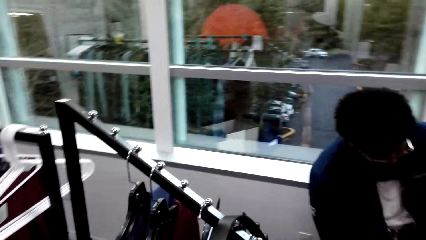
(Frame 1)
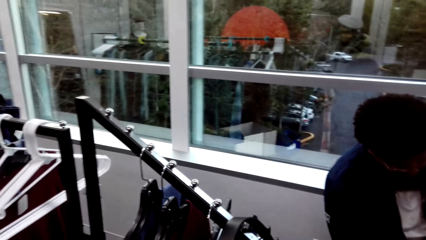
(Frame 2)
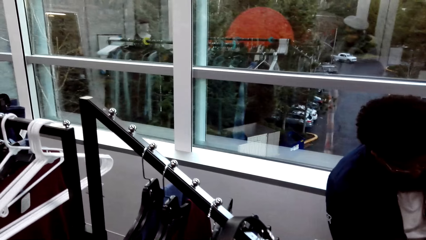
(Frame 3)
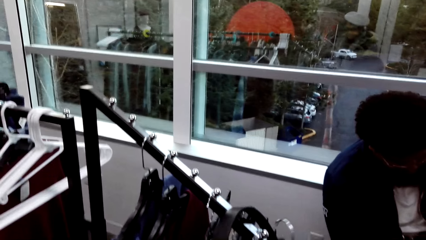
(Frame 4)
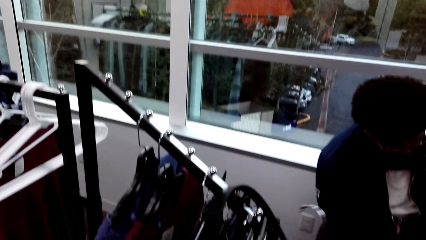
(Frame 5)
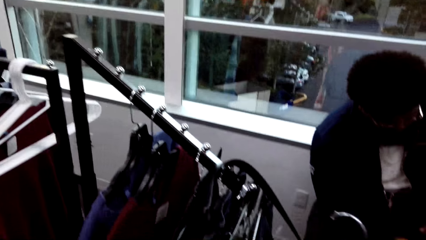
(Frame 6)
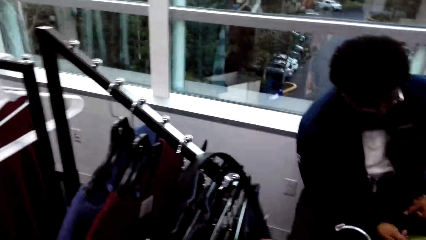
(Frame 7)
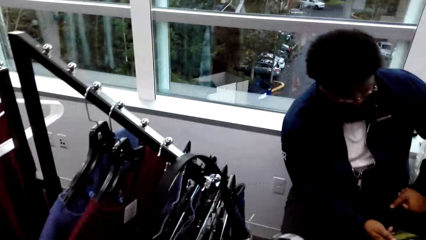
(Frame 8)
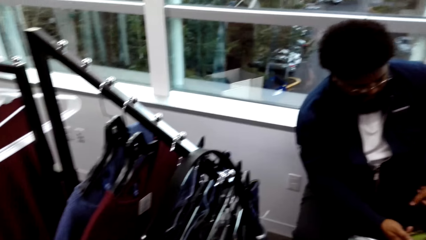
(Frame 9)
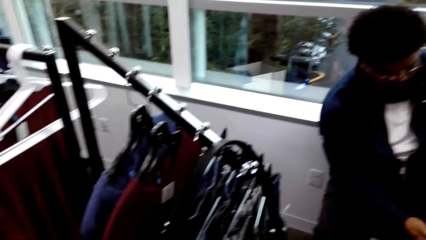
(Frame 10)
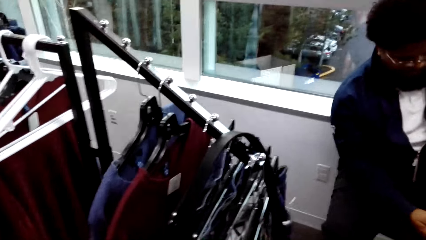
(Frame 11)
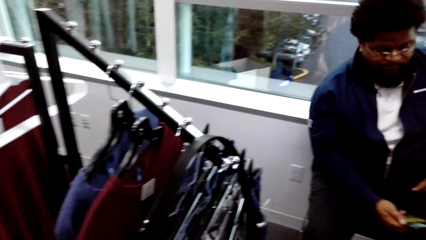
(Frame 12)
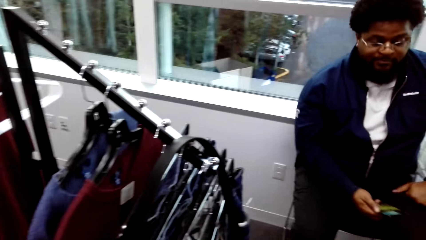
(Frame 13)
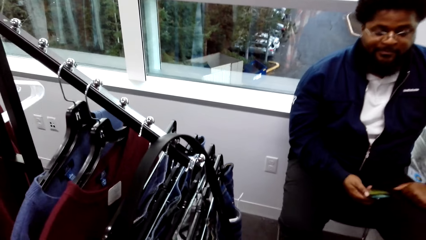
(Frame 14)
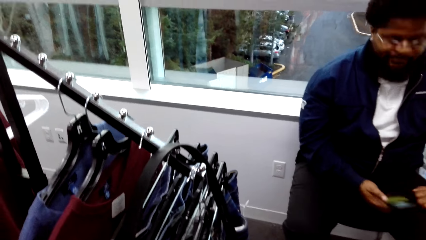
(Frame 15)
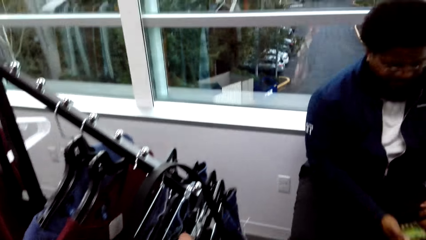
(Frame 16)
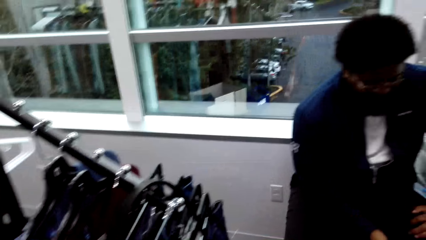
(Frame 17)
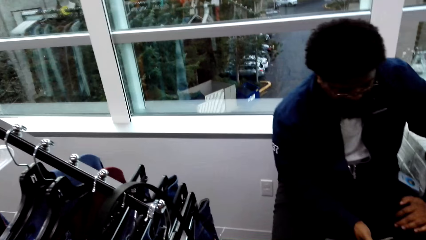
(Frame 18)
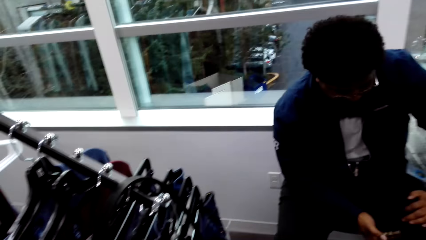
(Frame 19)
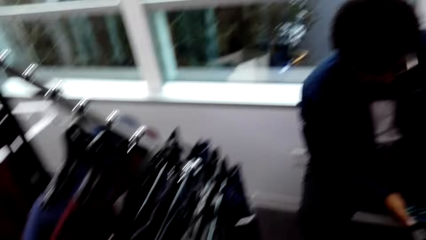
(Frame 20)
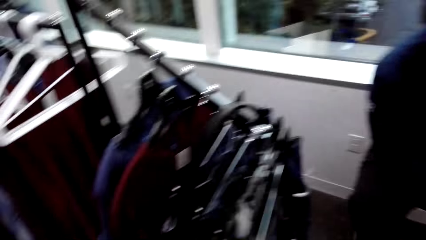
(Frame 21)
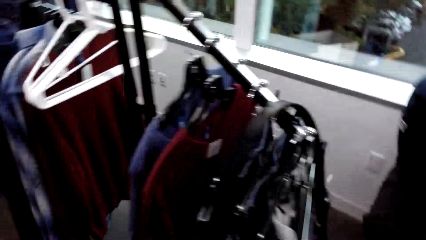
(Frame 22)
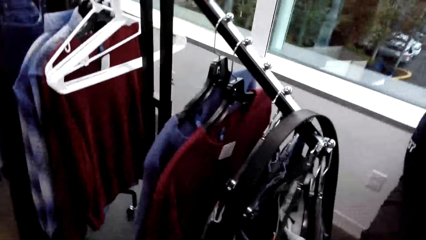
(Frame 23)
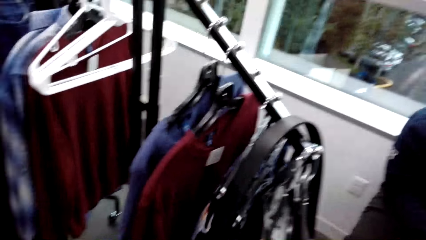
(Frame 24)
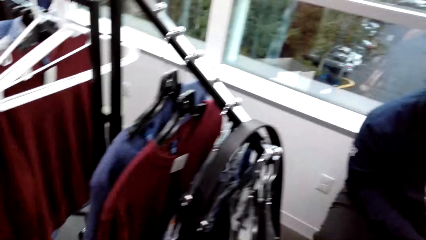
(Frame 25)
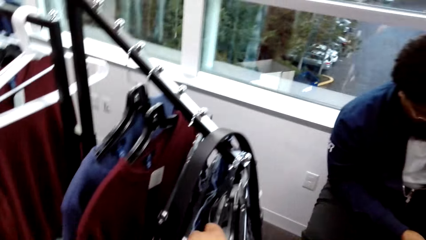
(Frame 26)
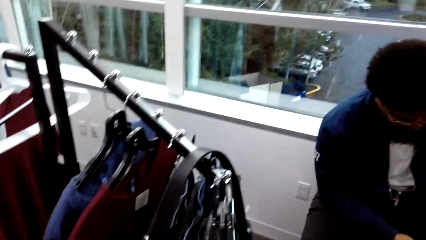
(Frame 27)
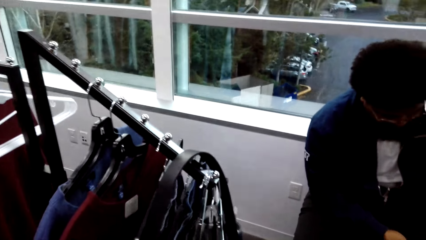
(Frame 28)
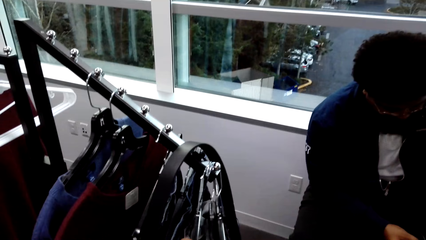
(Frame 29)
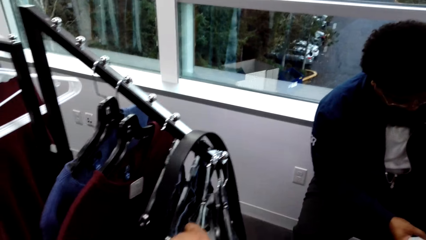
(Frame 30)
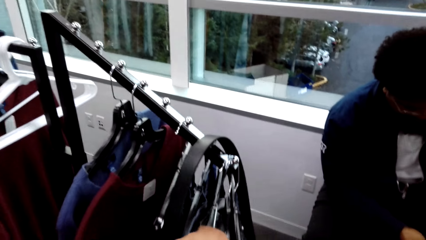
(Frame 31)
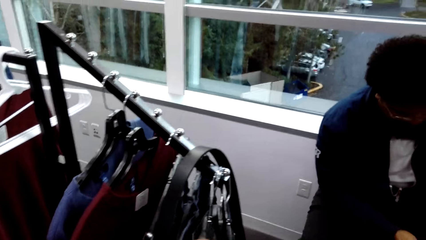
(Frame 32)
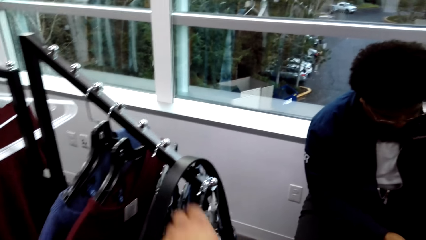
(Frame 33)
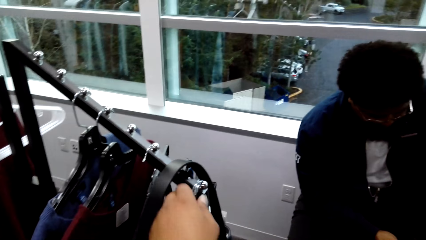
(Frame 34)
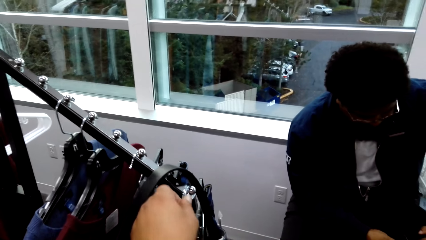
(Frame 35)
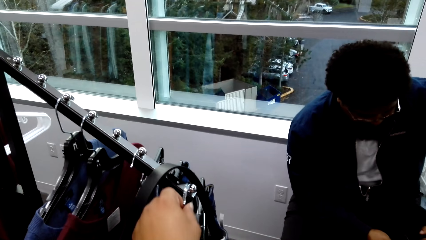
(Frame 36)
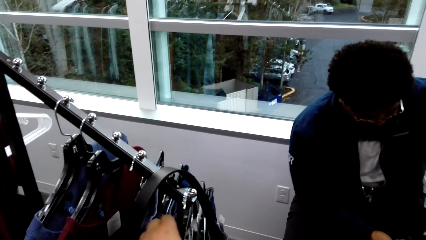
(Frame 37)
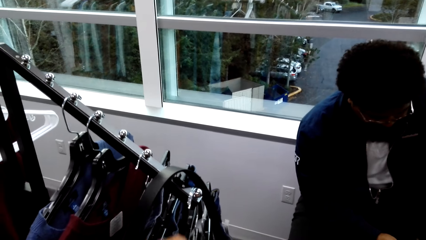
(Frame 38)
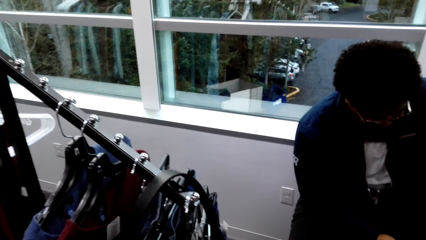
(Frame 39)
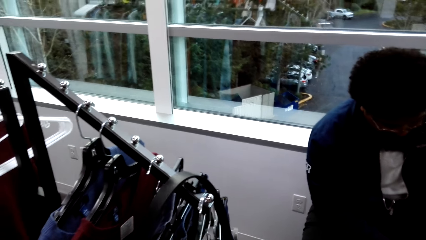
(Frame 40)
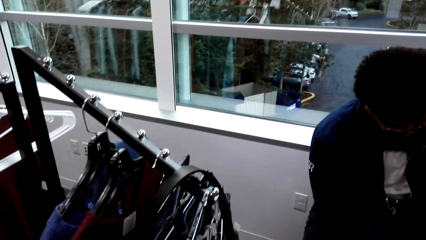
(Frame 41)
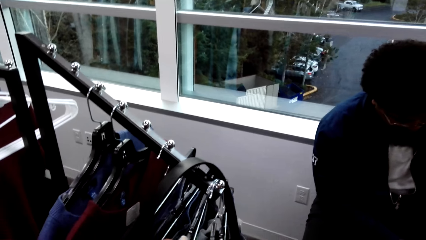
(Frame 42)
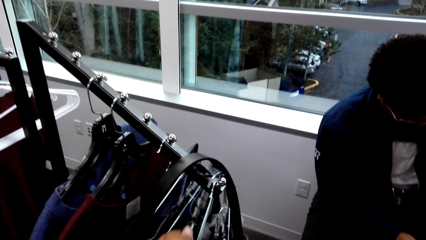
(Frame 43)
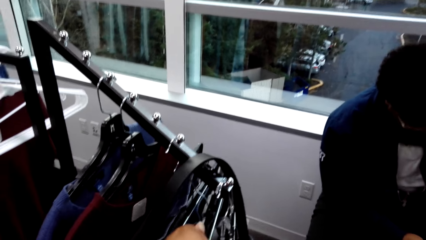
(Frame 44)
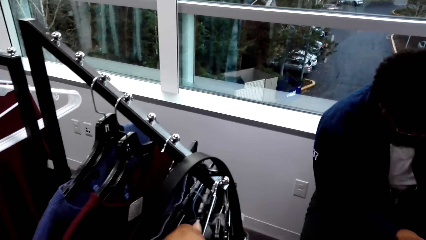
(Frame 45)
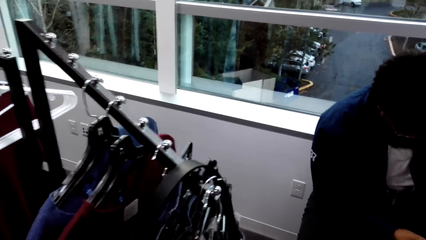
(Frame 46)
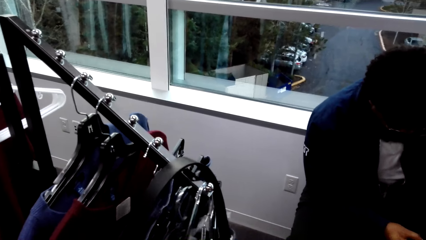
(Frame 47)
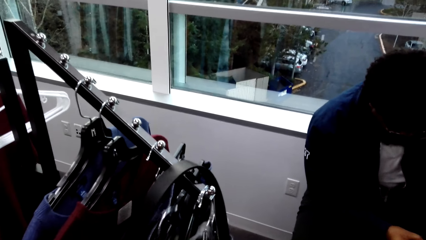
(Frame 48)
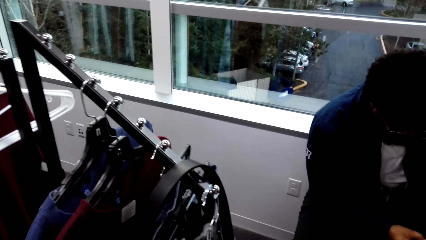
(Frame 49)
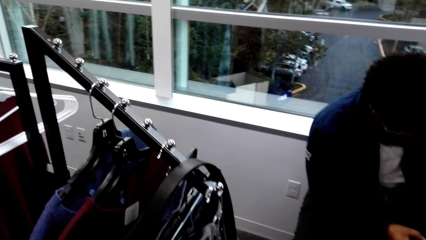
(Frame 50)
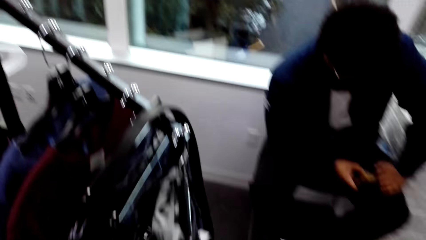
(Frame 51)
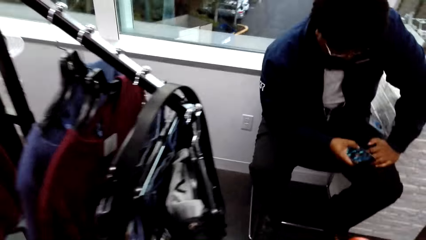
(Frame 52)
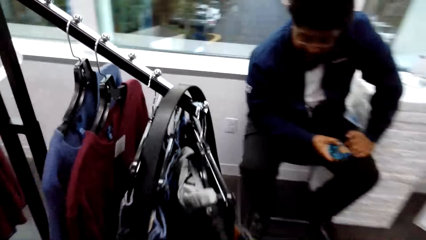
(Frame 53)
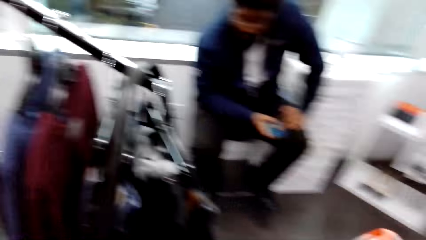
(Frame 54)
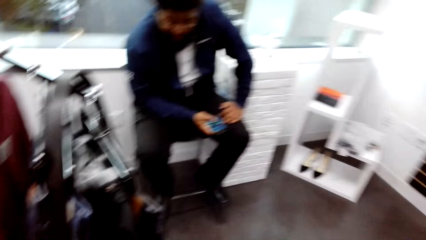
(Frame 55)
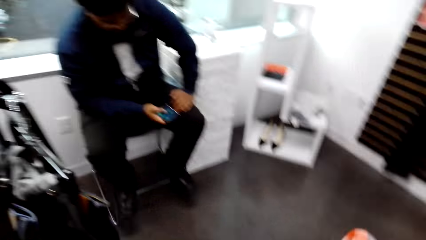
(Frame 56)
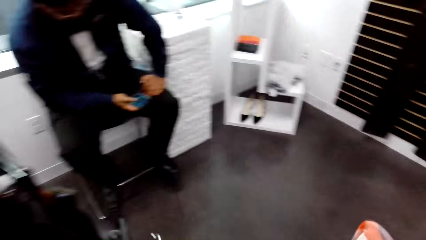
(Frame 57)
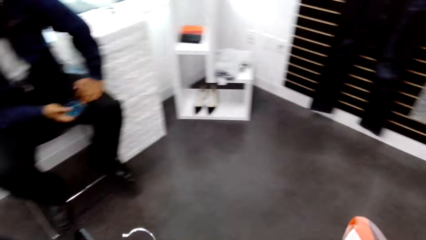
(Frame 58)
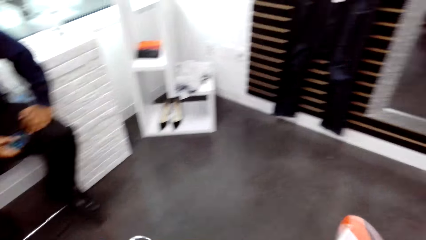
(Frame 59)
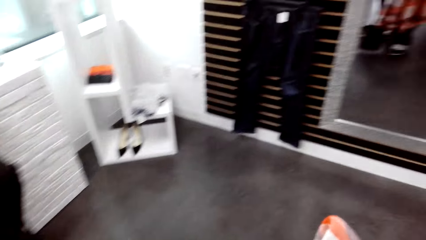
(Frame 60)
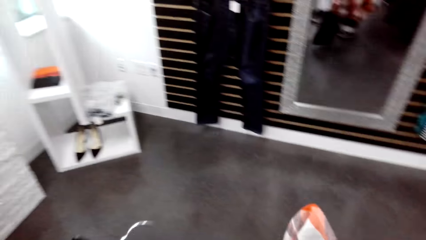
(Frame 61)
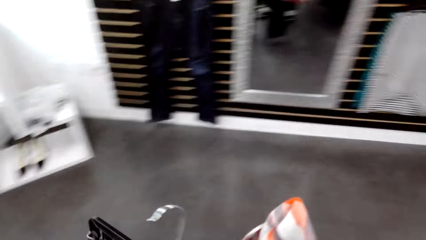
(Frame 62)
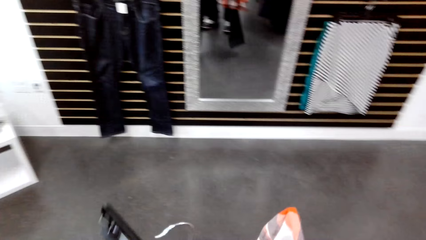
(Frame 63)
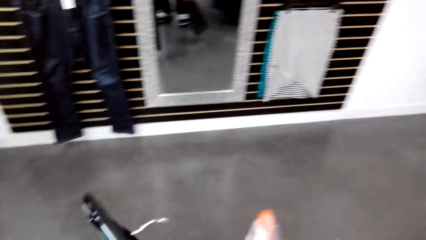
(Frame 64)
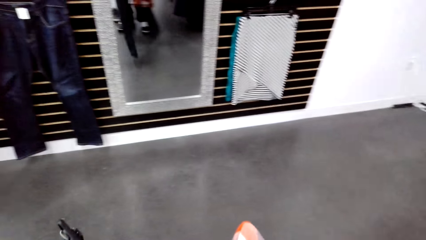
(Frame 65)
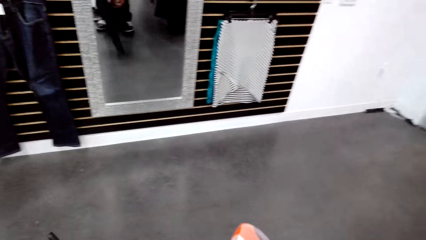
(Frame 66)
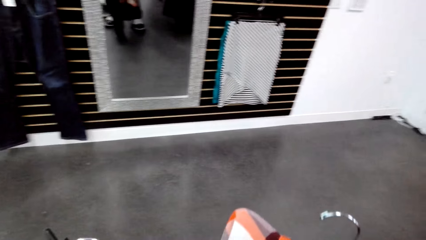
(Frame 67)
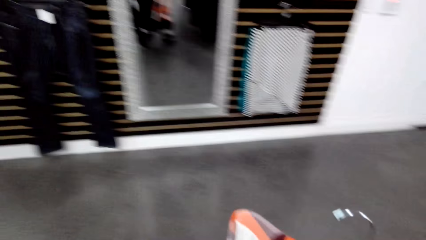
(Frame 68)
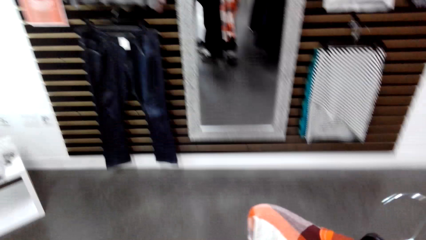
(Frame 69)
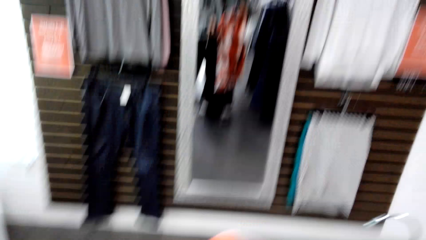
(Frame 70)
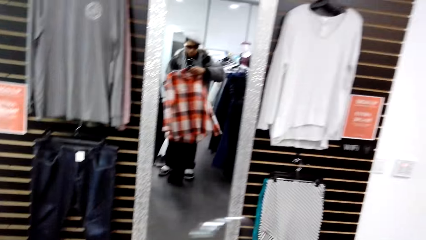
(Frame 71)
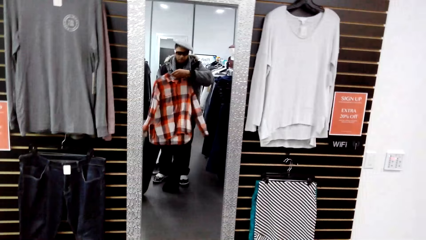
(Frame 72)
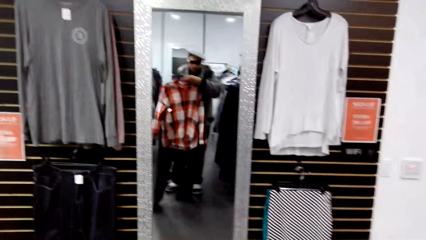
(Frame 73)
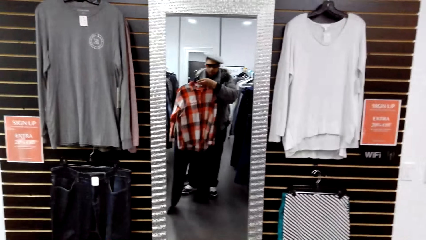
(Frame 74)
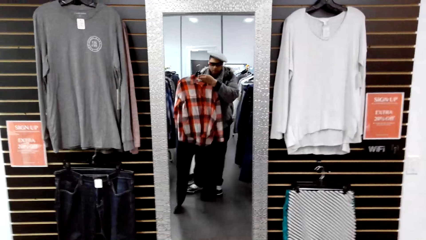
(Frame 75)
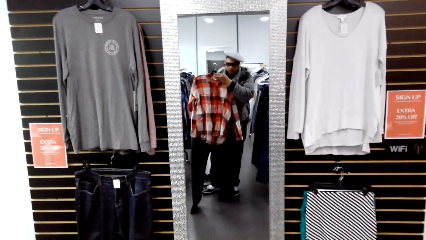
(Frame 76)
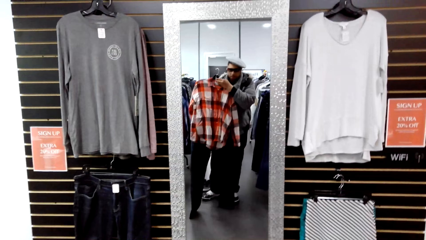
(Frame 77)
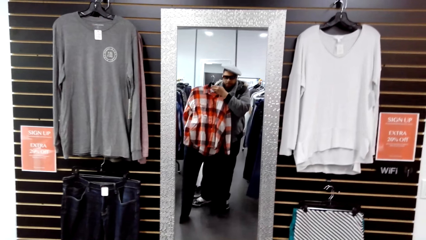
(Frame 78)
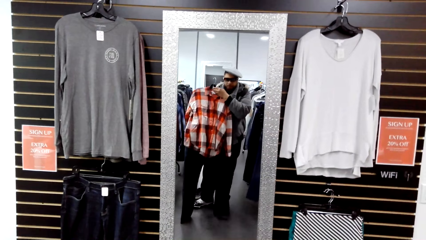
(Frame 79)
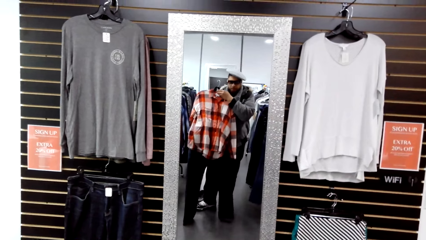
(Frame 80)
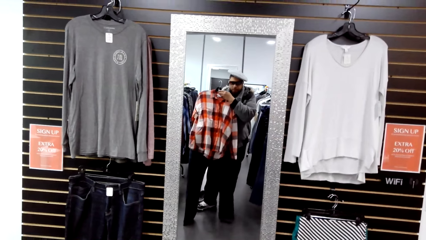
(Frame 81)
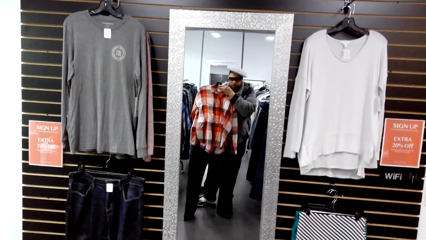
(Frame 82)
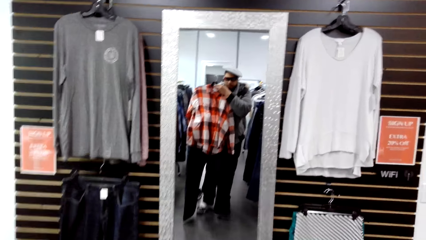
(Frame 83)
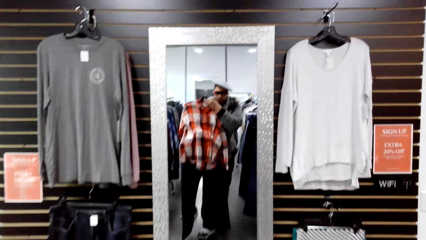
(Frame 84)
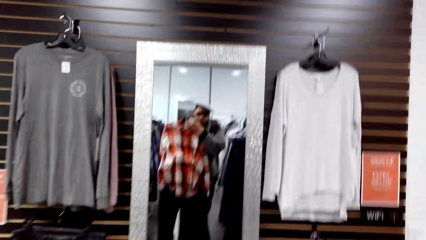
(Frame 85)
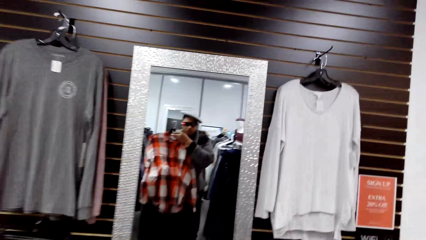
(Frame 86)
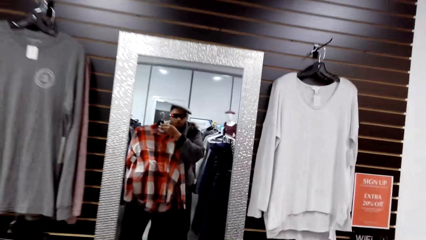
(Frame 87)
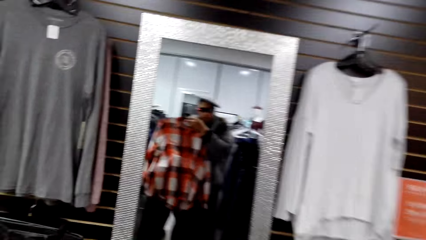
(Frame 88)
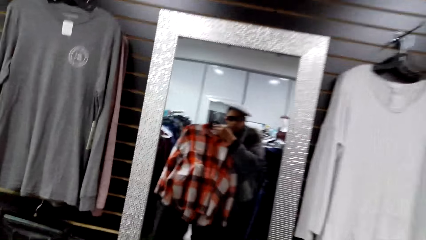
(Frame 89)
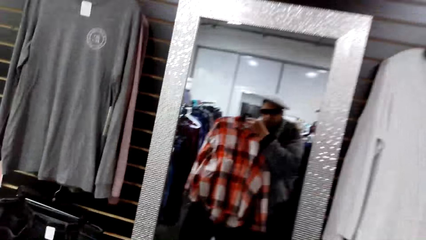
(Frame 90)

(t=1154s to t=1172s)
The camera wearer picks a cloth hanger from the cloth rack with his right hand. He picks a cloth hanger from the cloth rack with his left hand. He touches the cloth hanger. He holds a shirt with his right hand and a trouser with his left hand. He looks on the shirt.
